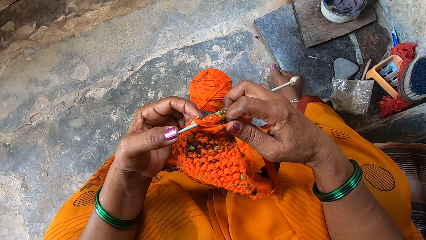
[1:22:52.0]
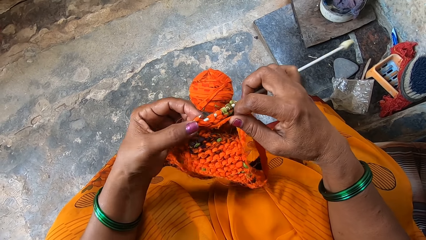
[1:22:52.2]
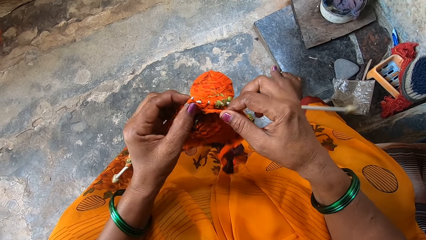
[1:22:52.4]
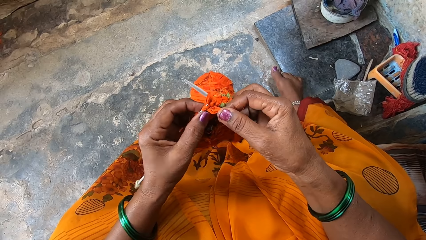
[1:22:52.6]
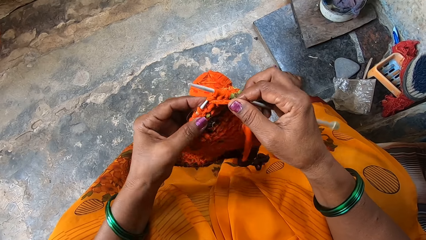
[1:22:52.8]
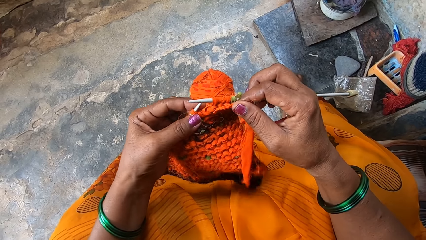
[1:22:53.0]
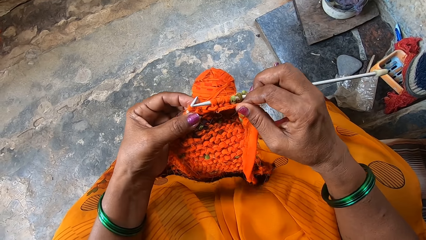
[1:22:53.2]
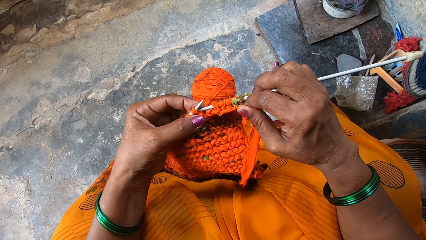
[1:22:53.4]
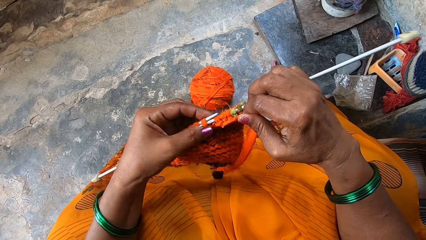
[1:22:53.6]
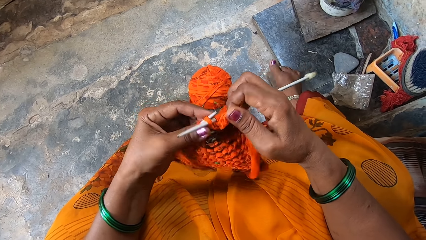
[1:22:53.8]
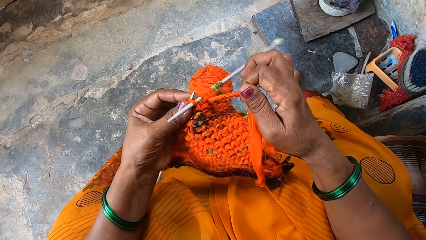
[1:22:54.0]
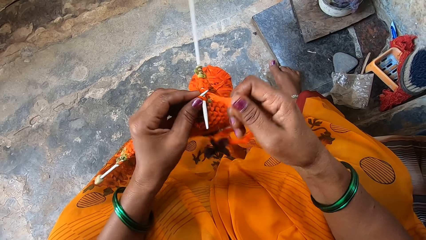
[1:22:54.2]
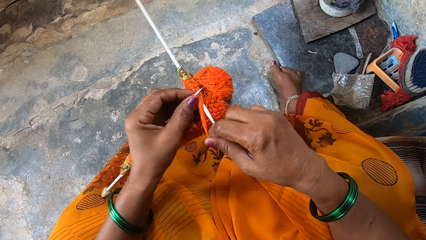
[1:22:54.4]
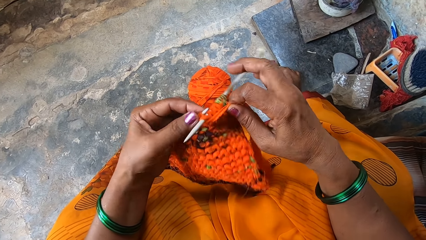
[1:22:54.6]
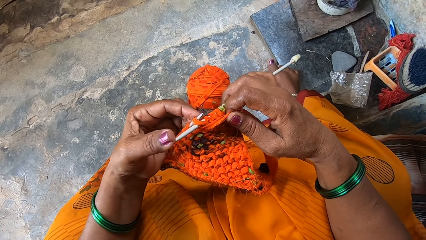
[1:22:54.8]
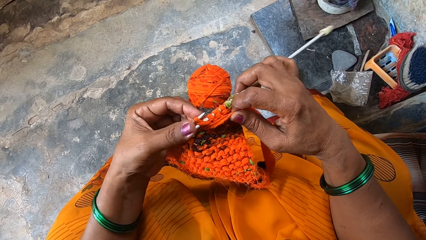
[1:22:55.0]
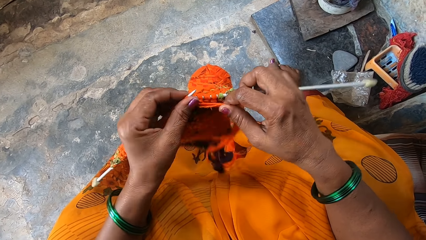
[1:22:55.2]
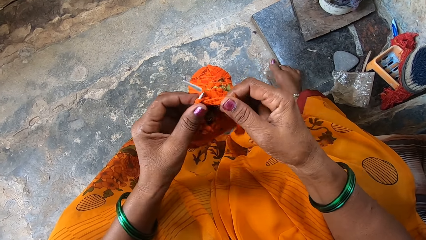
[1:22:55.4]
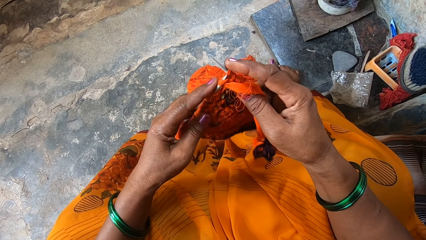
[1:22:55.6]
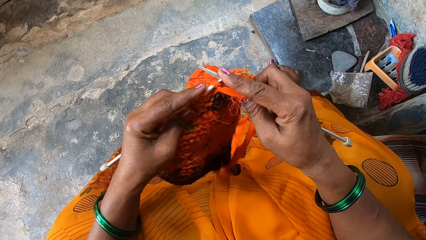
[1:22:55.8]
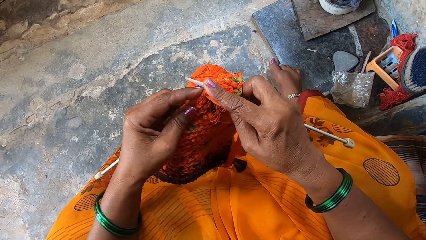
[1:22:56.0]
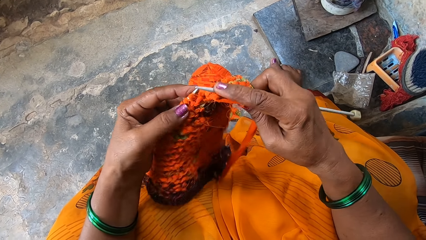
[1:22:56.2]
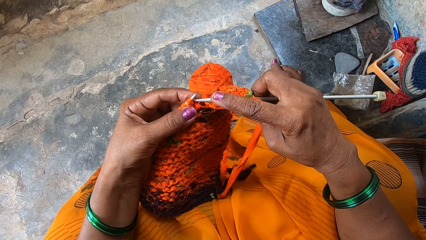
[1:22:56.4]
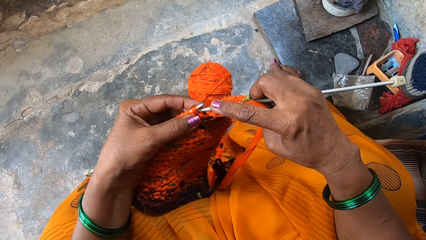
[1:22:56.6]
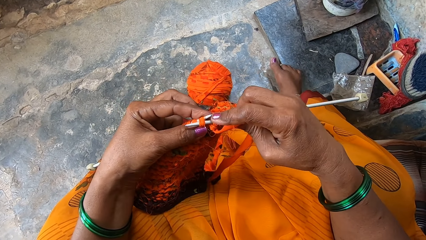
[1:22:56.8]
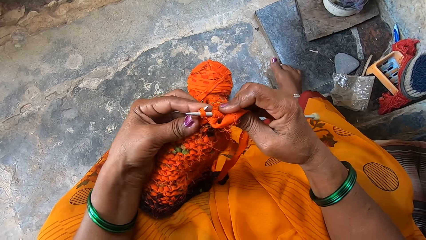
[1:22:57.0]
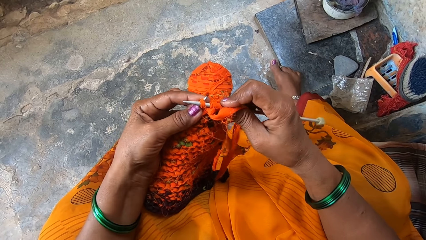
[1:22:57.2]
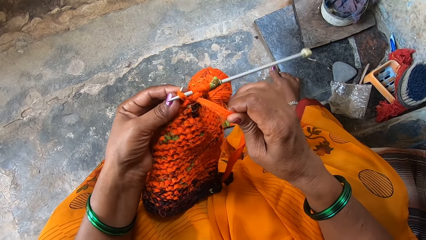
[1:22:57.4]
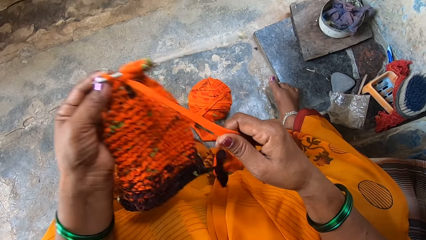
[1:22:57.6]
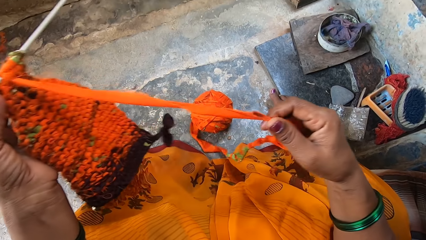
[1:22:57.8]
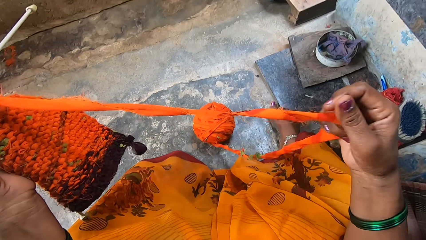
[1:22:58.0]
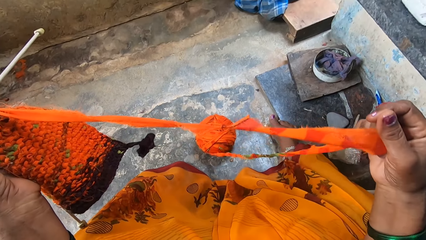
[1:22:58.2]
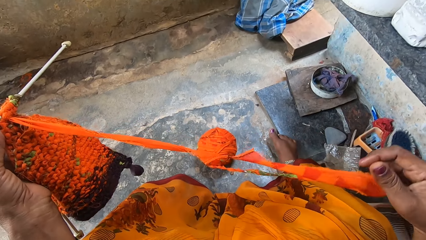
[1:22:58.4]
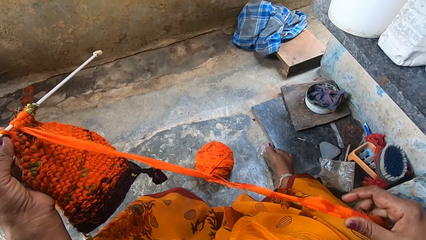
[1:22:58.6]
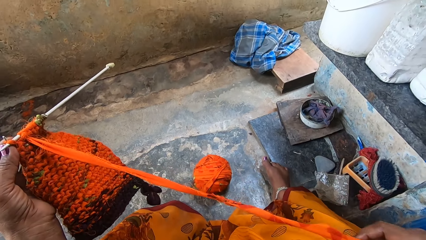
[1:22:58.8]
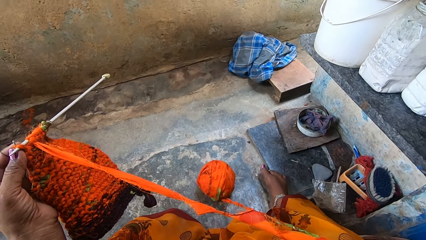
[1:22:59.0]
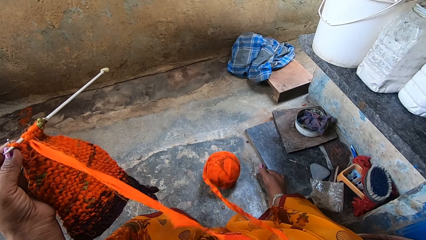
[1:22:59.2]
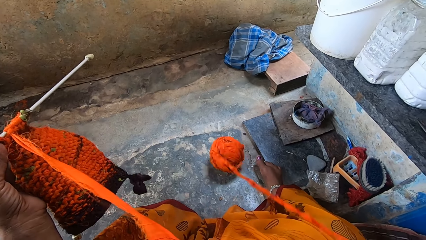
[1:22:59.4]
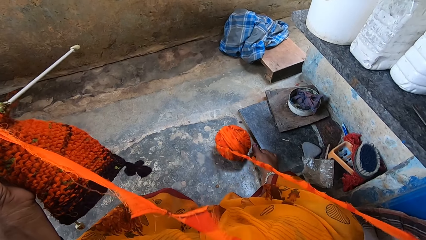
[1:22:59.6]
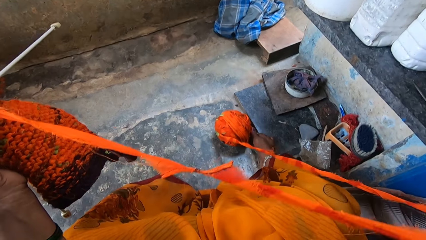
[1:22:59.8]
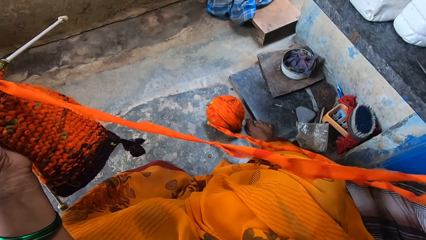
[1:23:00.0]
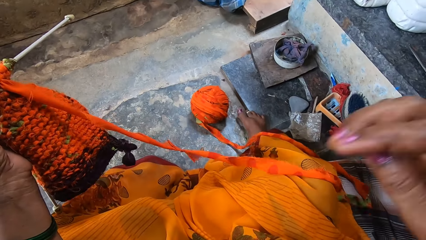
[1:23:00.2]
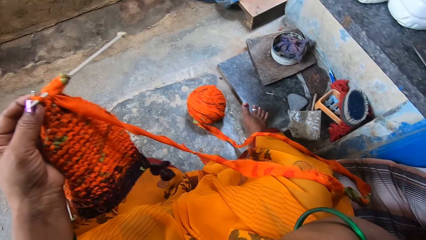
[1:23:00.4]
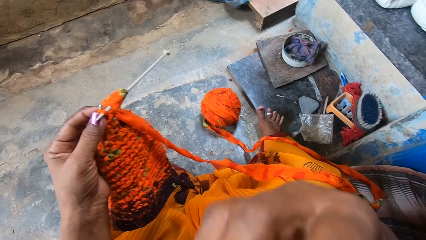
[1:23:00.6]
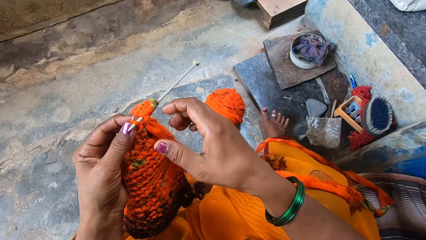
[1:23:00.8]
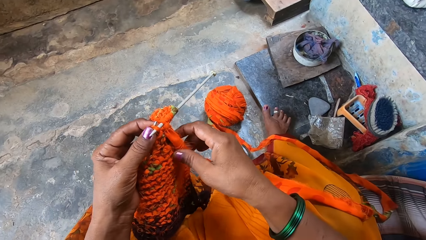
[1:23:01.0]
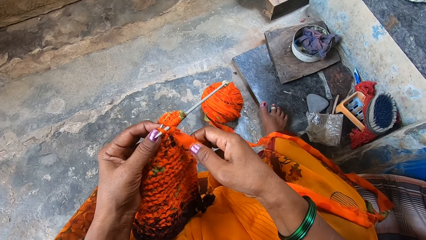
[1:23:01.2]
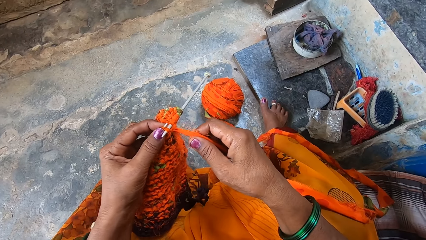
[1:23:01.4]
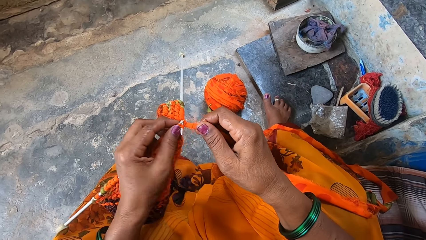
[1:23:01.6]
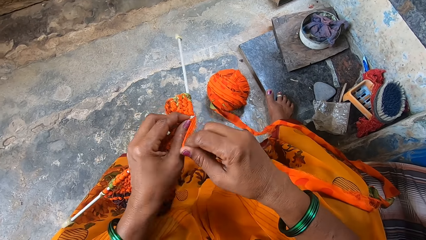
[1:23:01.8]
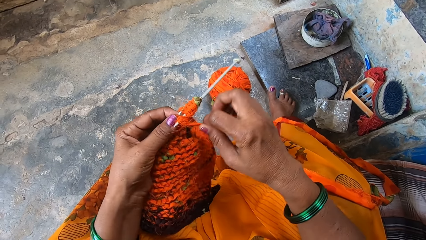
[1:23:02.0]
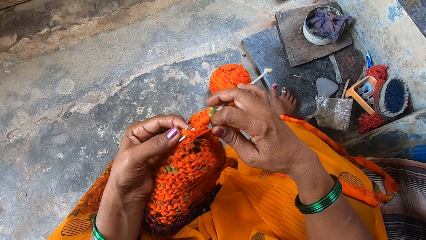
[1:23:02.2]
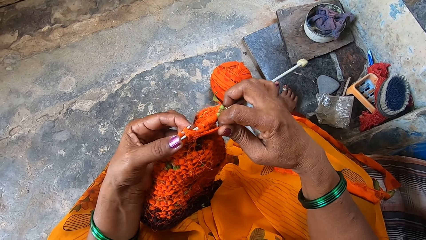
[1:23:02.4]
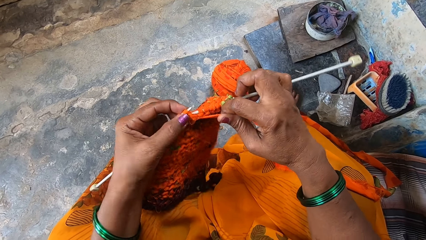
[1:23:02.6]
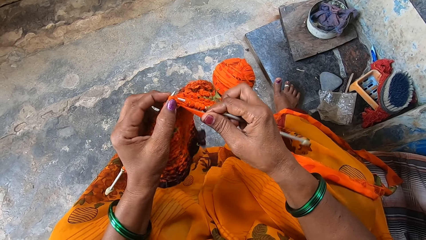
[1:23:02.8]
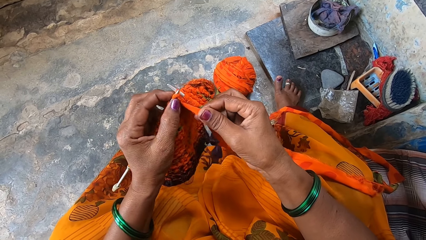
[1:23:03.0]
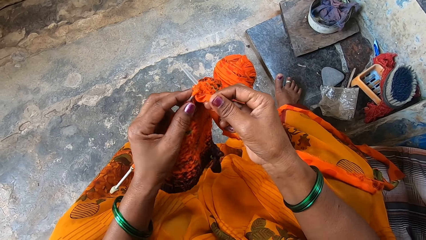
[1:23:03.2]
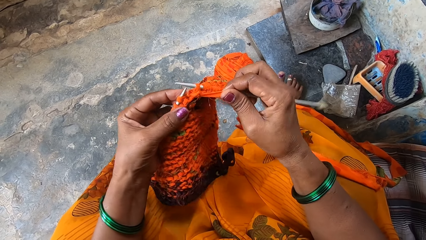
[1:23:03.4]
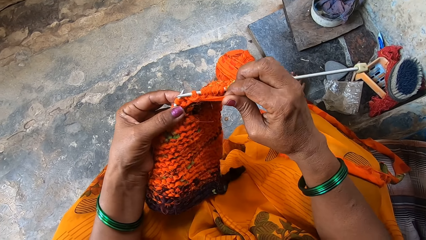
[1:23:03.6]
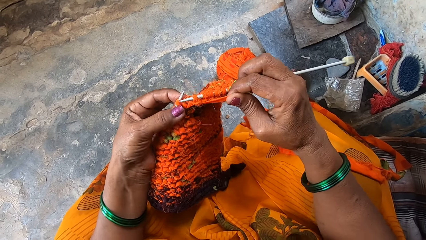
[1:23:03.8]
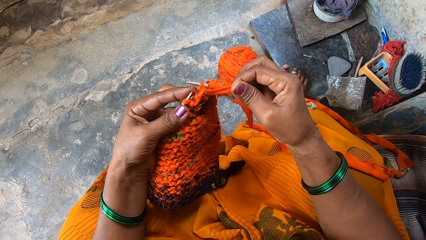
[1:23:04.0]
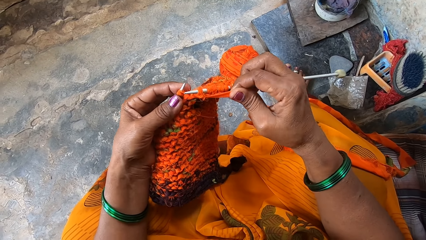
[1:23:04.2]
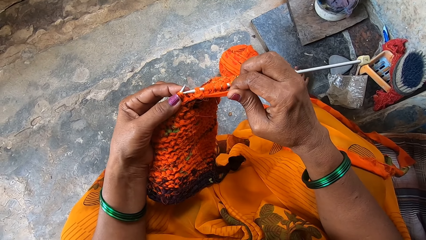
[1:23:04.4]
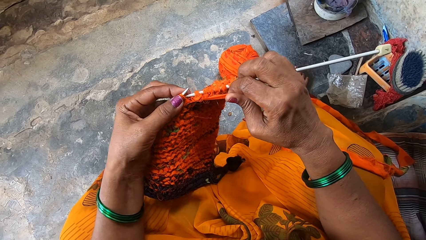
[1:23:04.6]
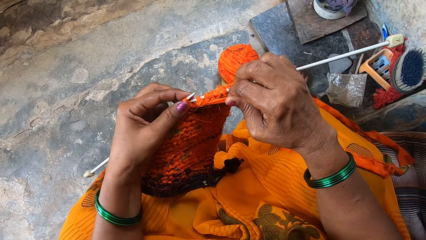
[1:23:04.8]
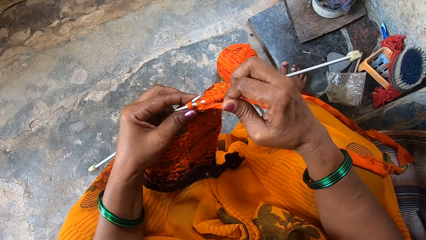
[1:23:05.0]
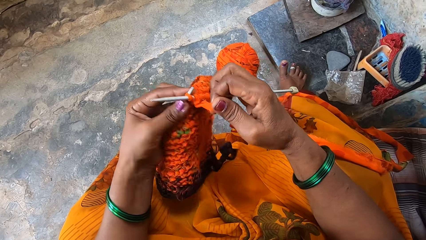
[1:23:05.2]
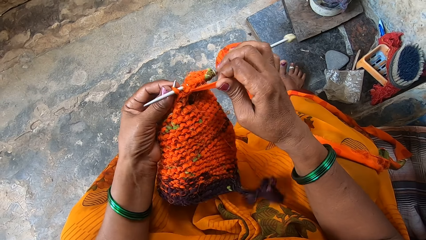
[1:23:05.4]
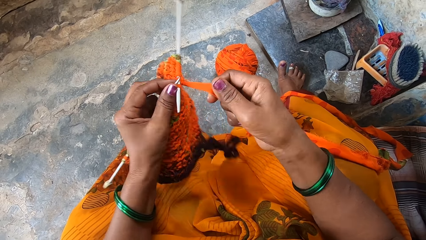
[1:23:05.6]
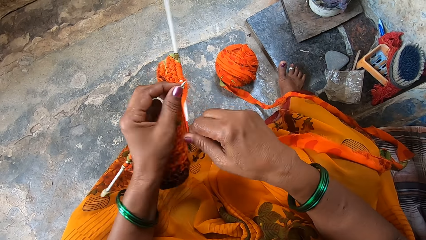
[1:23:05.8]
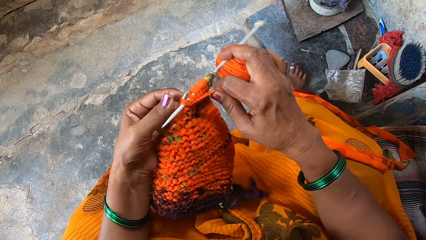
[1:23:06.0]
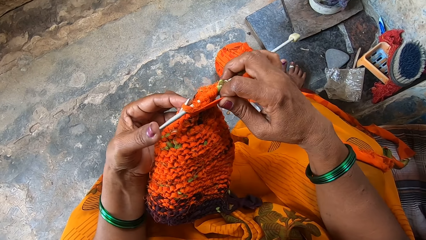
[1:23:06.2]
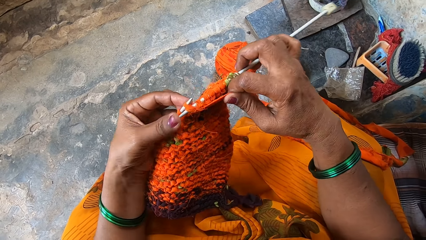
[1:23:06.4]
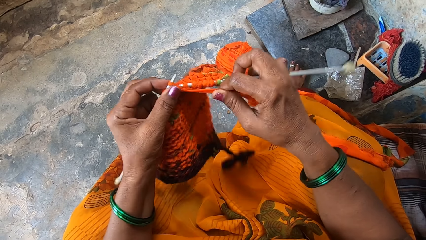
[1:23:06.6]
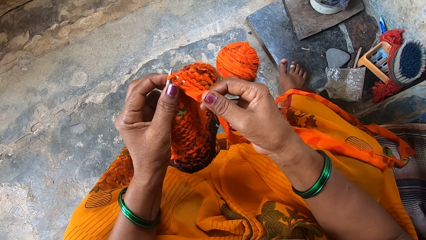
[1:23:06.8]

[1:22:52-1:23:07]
The camera wearer pulls the yarn. They knit a garment using two needles.
